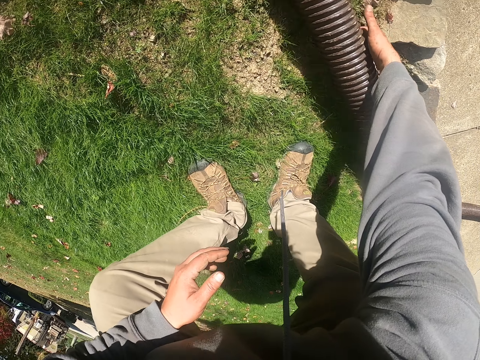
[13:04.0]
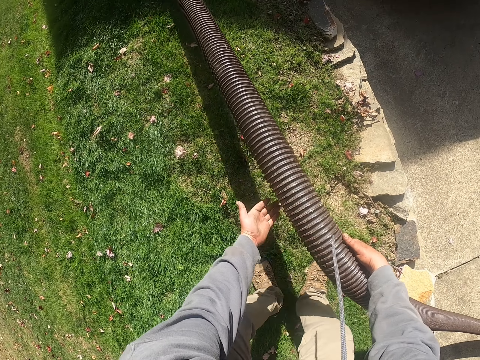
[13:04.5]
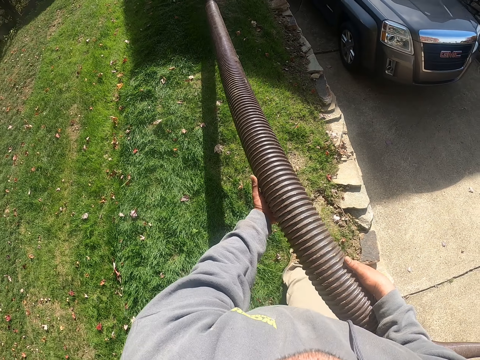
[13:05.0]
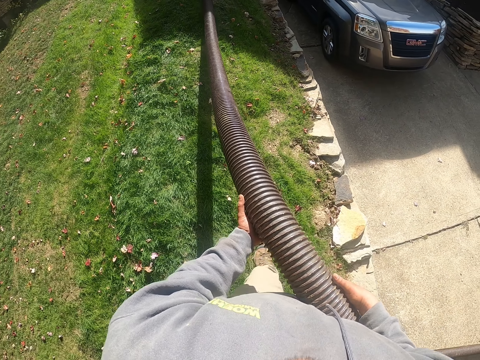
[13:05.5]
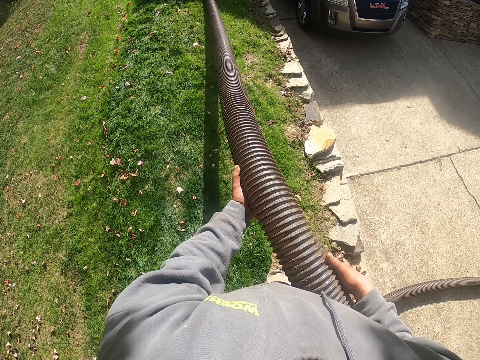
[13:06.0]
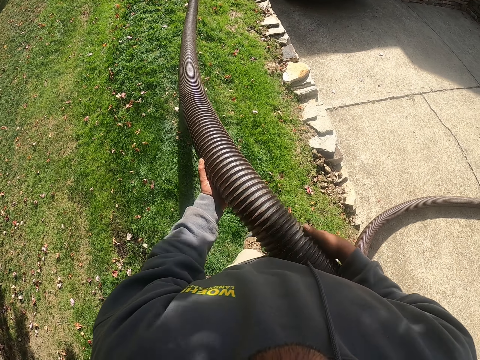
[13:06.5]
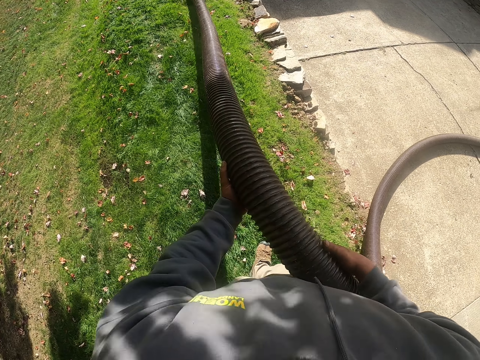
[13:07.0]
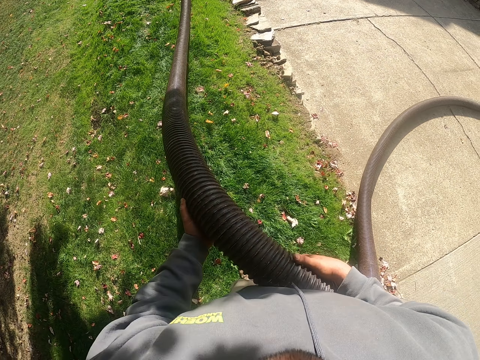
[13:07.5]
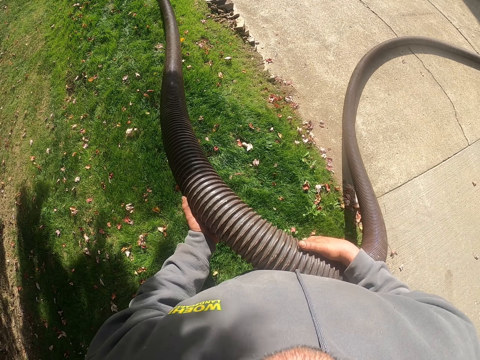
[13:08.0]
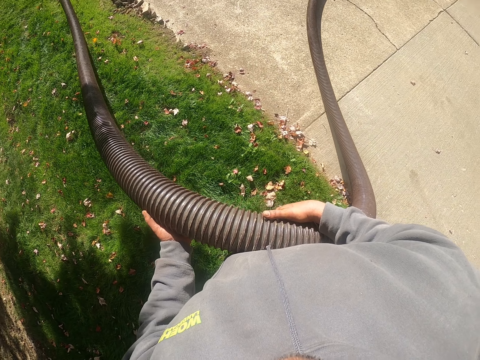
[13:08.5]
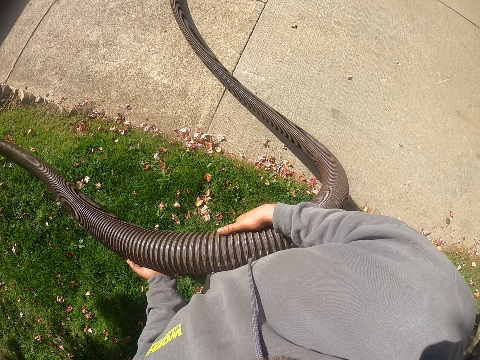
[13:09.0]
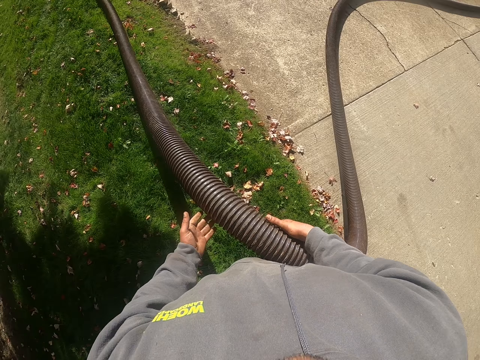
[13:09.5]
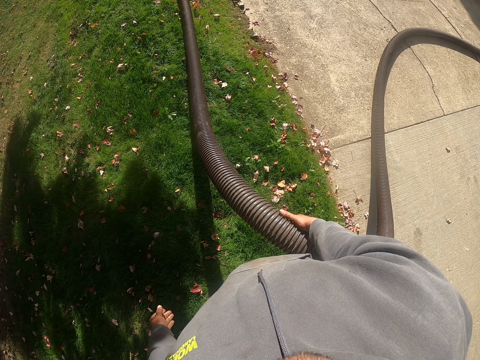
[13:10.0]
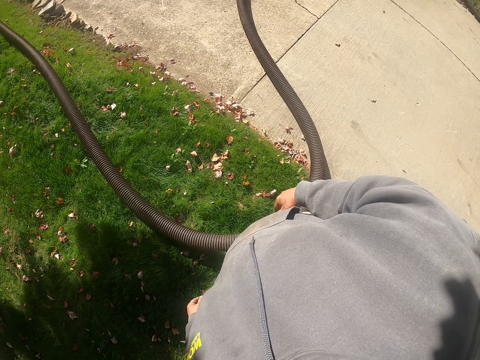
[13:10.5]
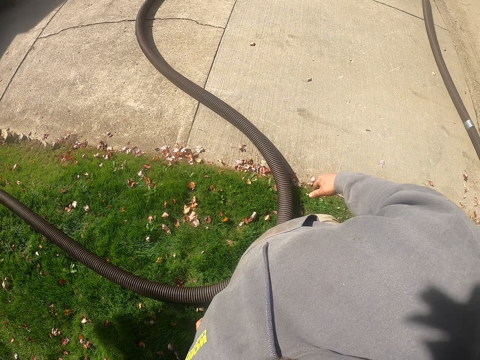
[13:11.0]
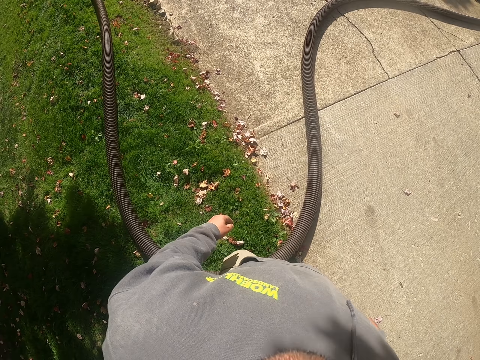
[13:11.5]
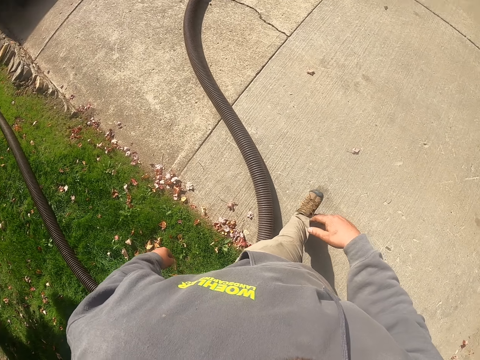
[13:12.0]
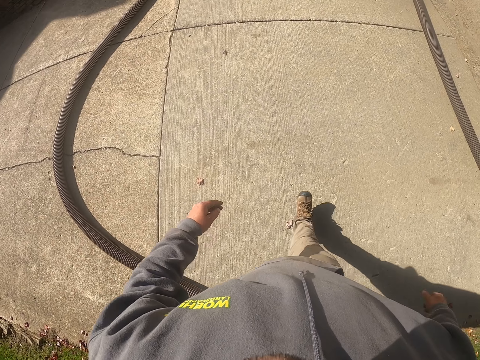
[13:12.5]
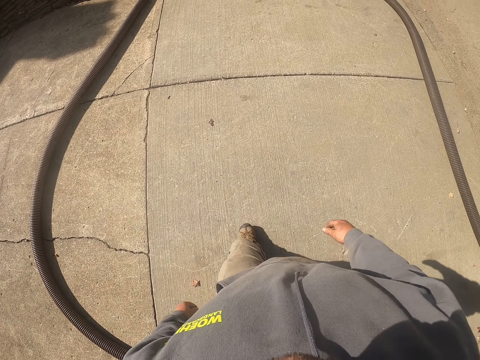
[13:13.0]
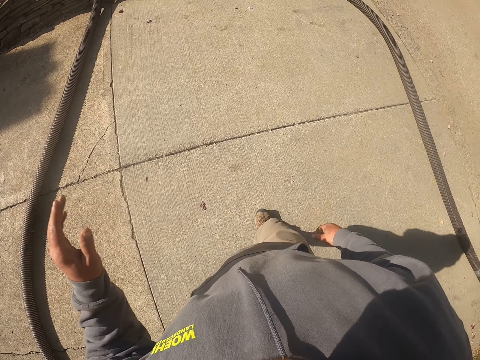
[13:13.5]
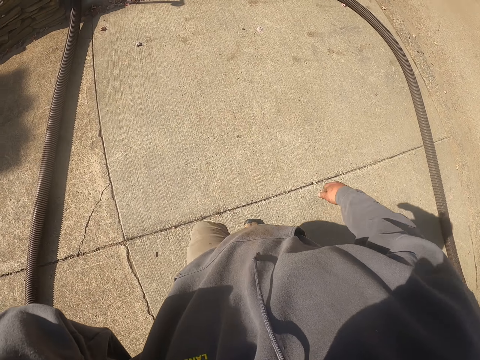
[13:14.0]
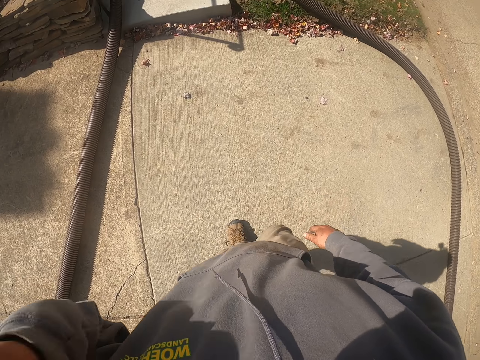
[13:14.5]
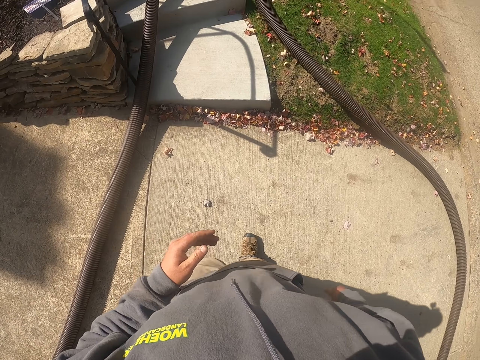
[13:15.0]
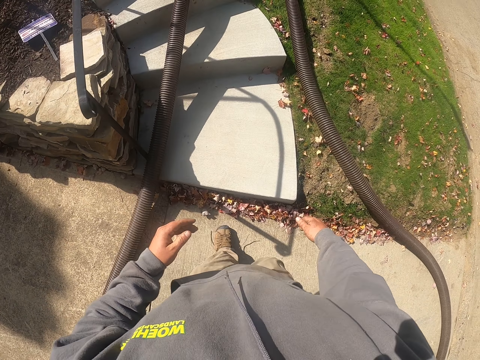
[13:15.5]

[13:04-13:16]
The camera wearer picks up the pipe. He holds the pipe with the right hand. He pulls the pipe. He holds the pipe with both hands. He drops the plastic pipe on the ground. He walks around the compound. He touches his face.

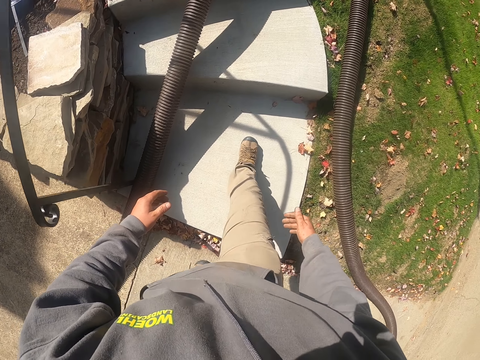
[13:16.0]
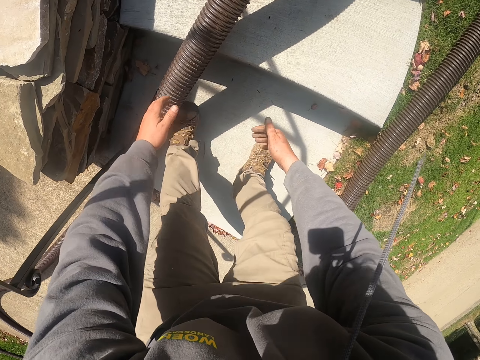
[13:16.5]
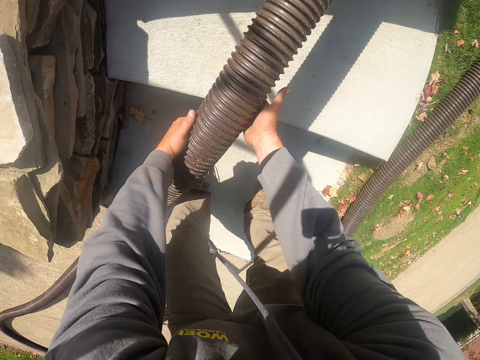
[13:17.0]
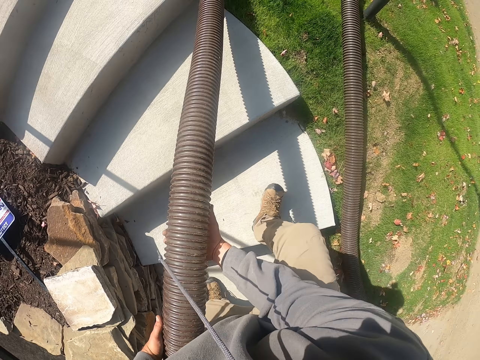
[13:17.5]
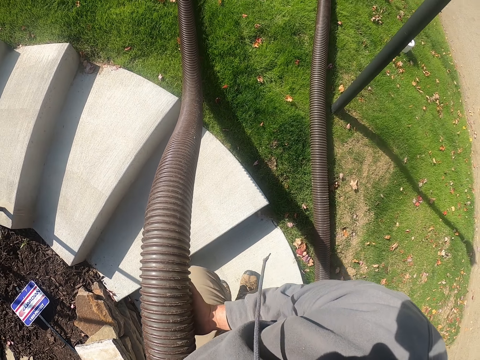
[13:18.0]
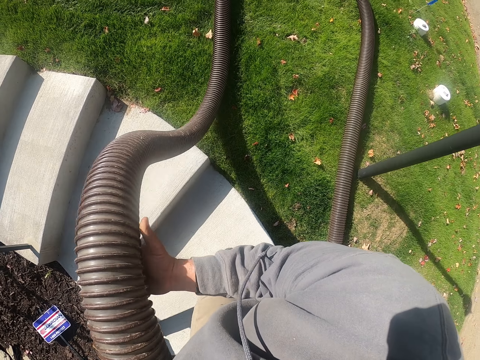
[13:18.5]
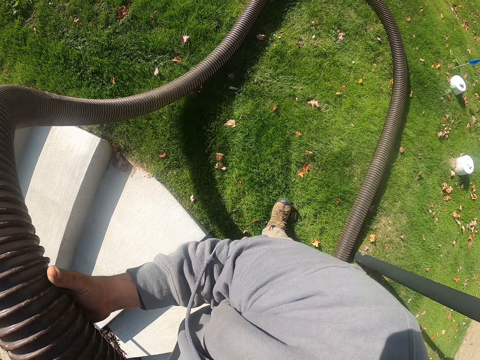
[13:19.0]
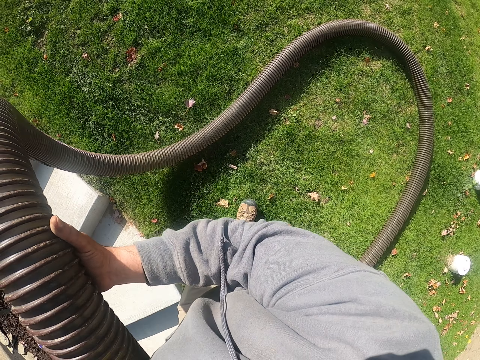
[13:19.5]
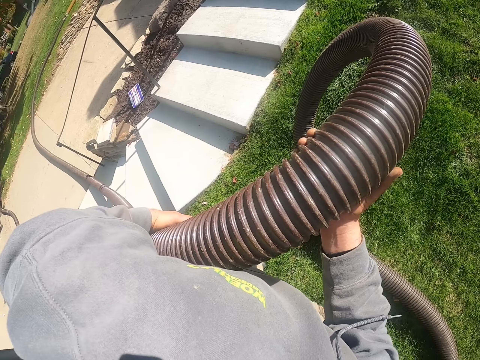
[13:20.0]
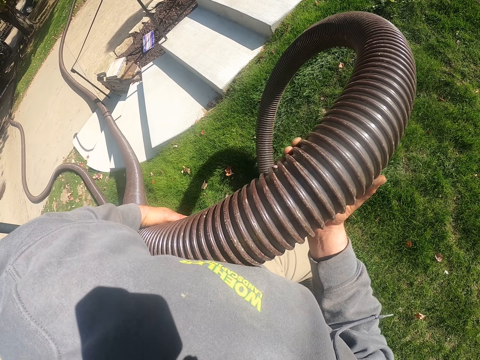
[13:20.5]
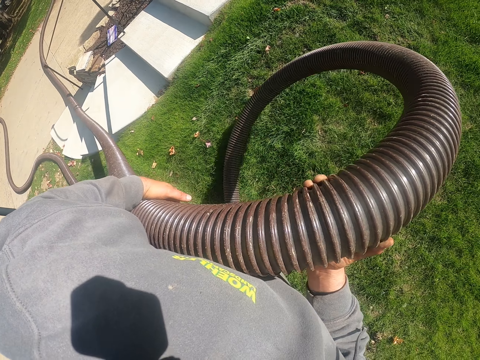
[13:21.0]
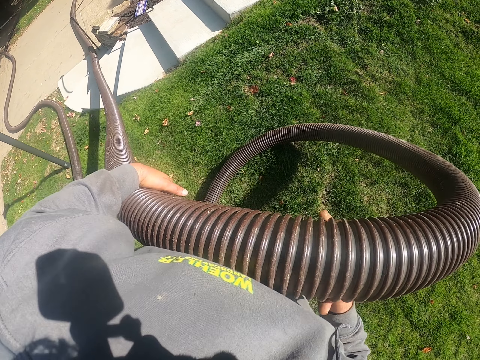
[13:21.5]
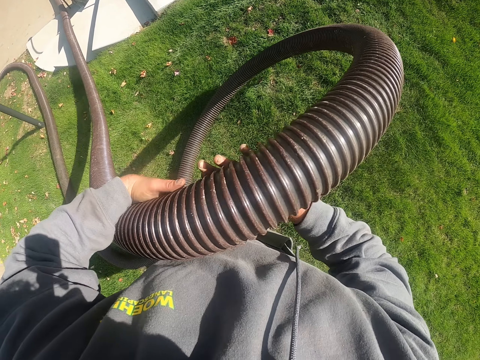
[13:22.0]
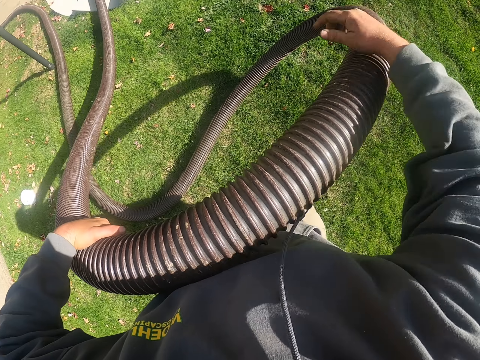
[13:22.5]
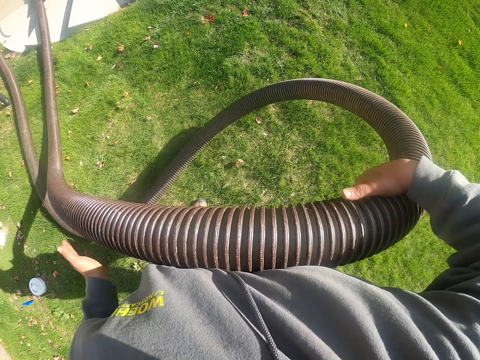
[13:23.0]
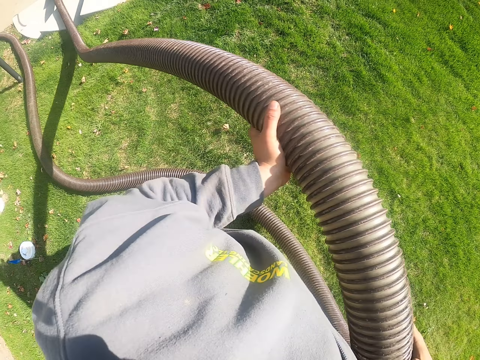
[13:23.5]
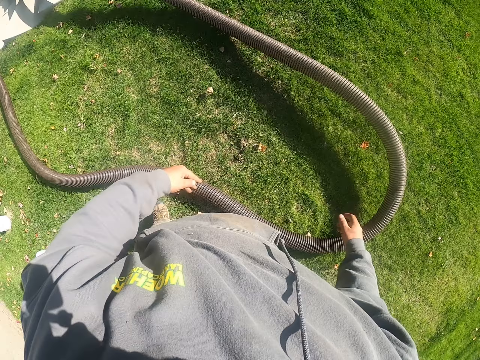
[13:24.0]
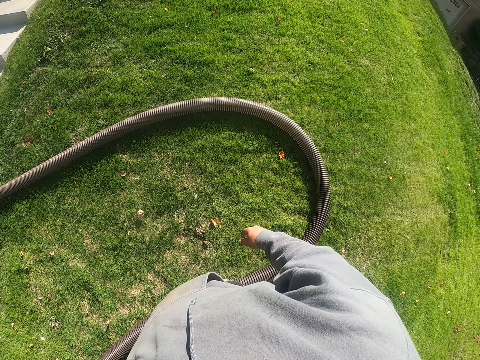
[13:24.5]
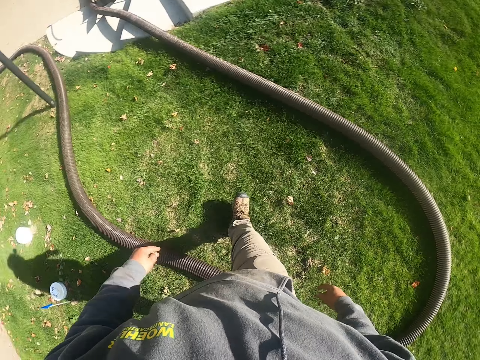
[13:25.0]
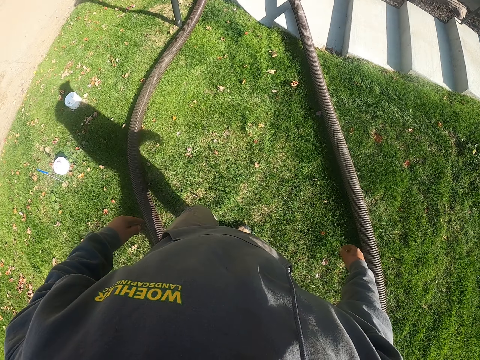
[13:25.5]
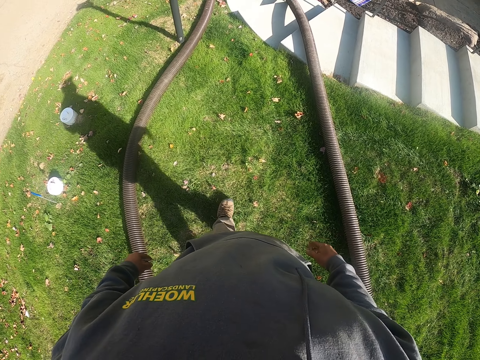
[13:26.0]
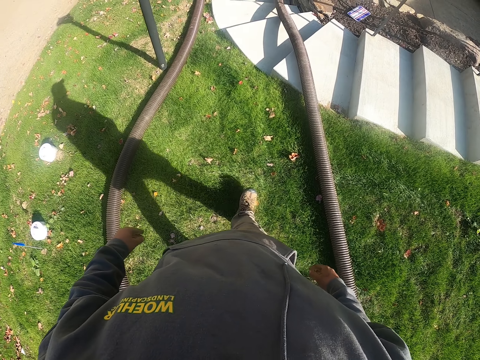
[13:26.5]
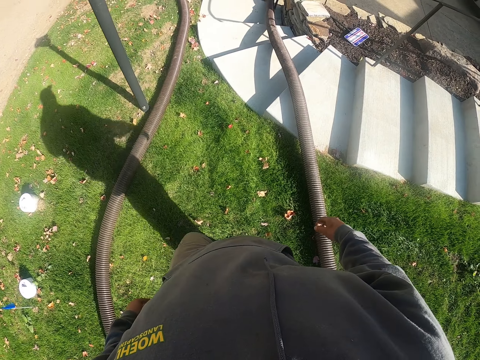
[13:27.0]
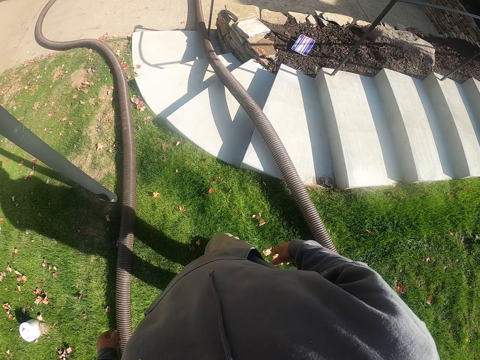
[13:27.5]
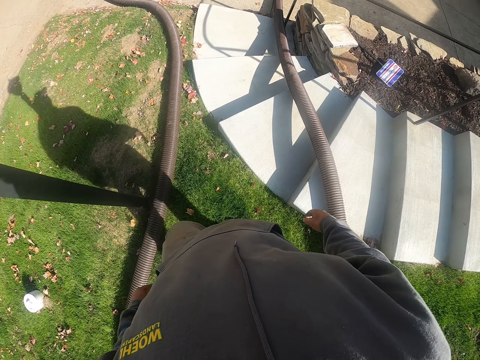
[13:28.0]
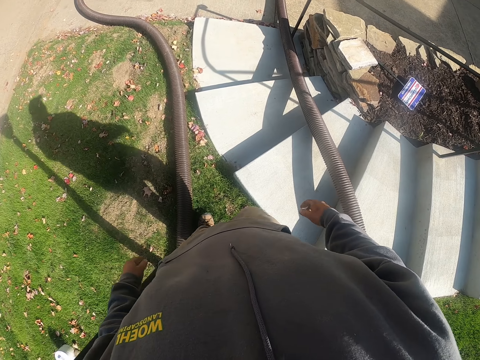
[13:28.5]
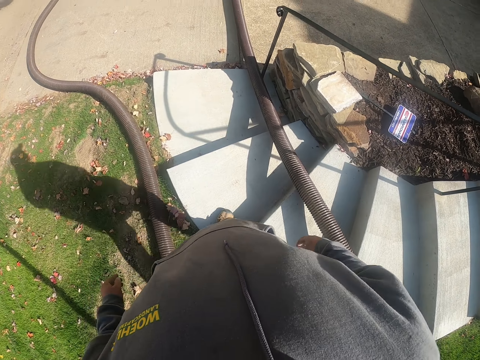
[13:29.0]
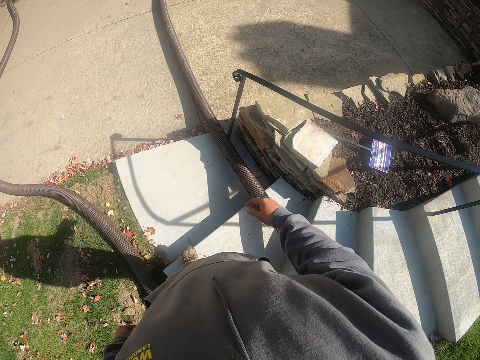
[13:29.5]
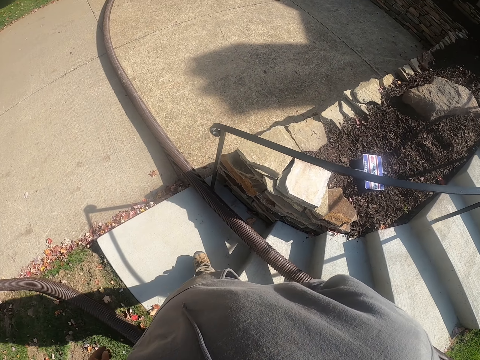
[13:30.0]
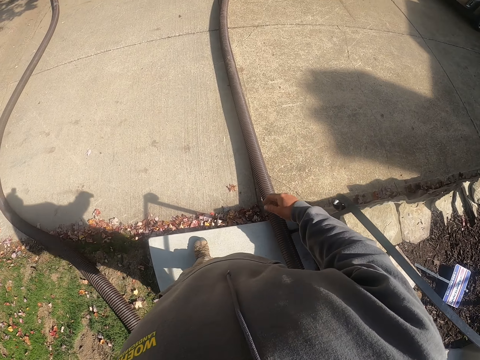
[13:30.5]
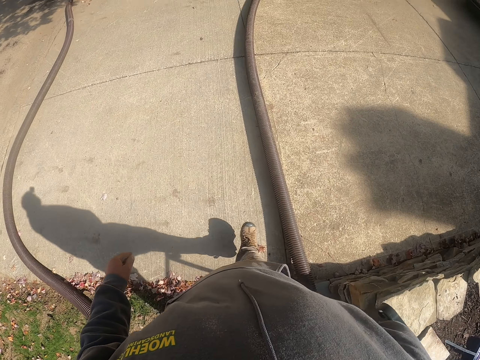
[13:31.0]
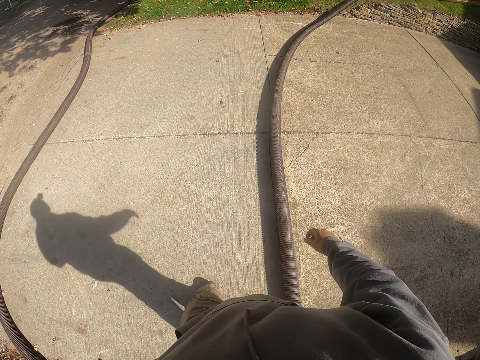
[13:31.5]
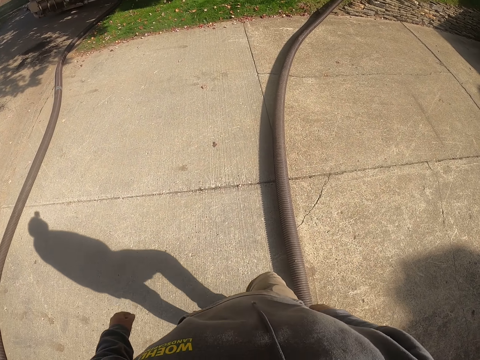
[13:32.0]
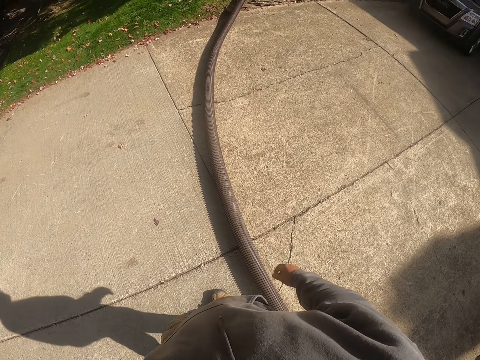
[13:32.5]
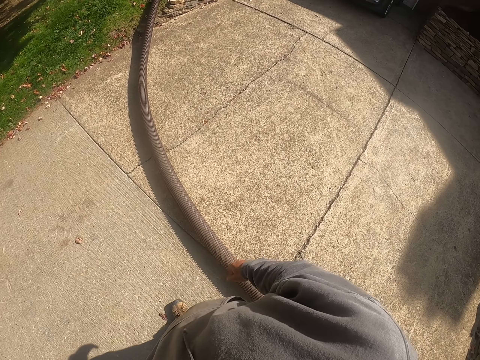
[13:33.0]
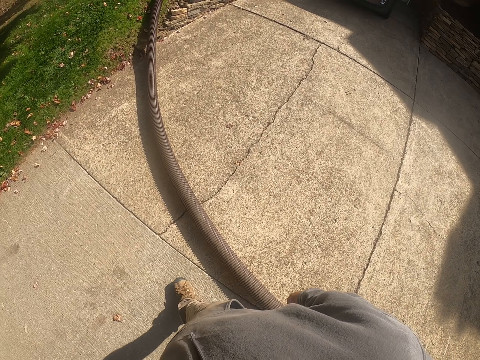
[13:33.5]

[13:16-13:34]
The camera wearer holds the plastic pipe with both hands. They pick up the pipe. They pull the pipe. They lift the plastic pipe. They drop the plastic pipe on the grass. They walk around the compound.
